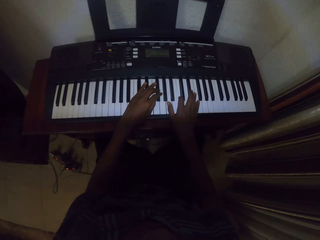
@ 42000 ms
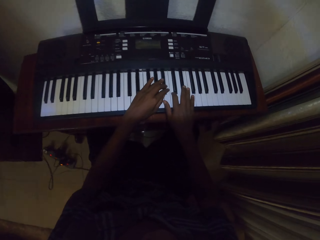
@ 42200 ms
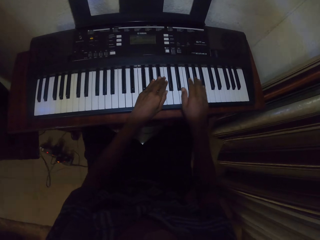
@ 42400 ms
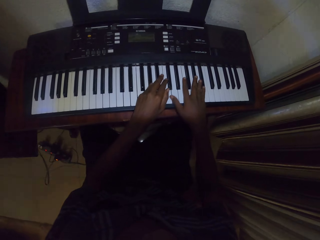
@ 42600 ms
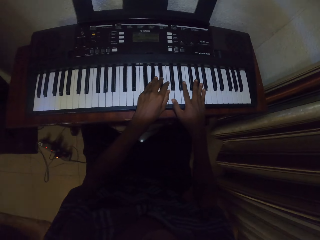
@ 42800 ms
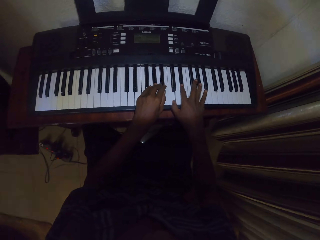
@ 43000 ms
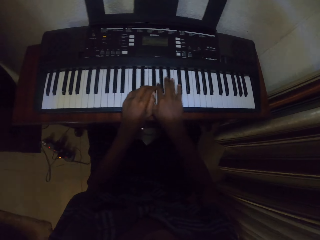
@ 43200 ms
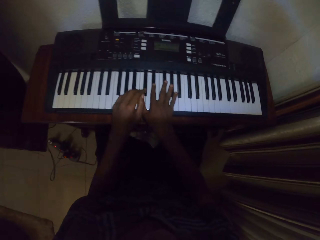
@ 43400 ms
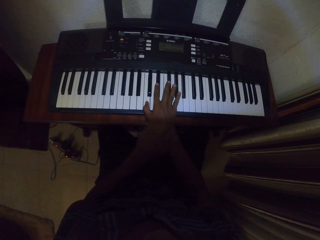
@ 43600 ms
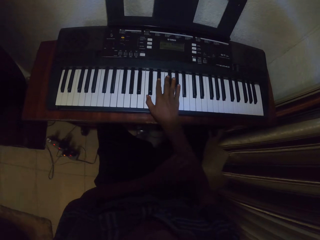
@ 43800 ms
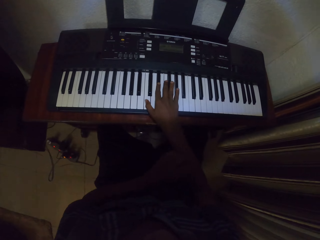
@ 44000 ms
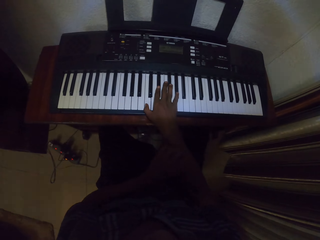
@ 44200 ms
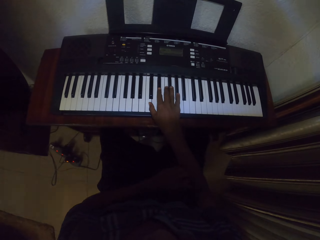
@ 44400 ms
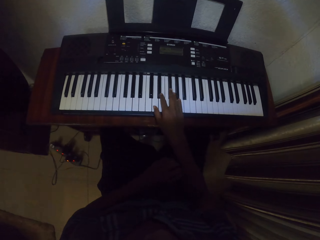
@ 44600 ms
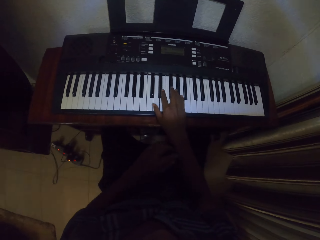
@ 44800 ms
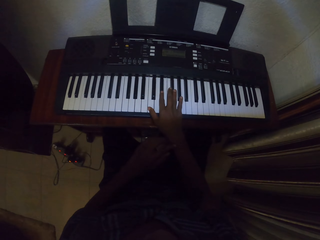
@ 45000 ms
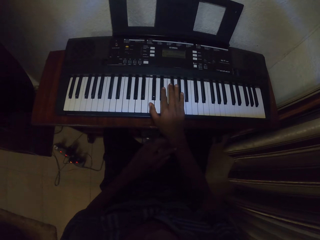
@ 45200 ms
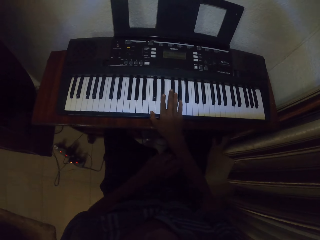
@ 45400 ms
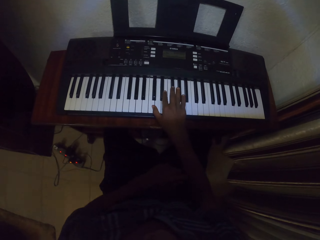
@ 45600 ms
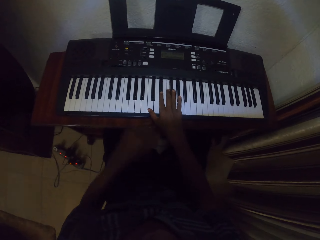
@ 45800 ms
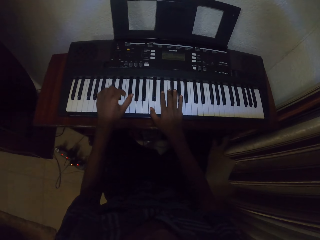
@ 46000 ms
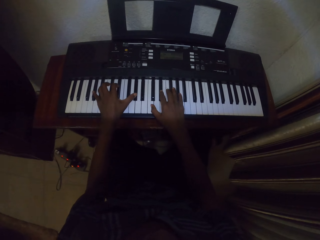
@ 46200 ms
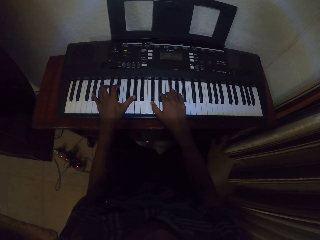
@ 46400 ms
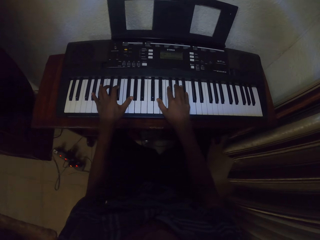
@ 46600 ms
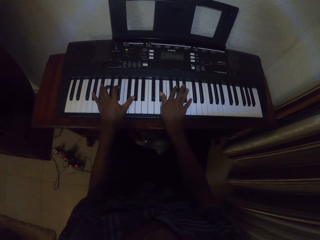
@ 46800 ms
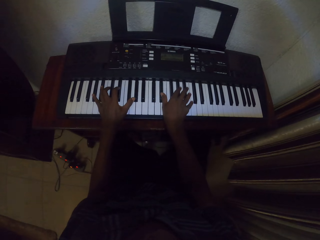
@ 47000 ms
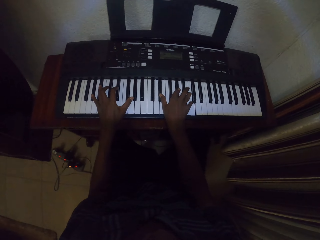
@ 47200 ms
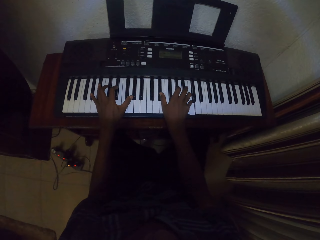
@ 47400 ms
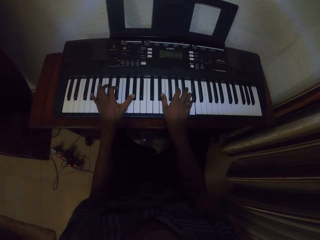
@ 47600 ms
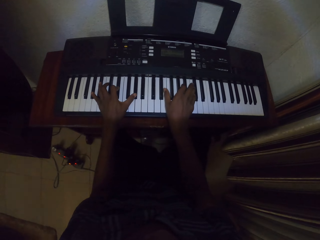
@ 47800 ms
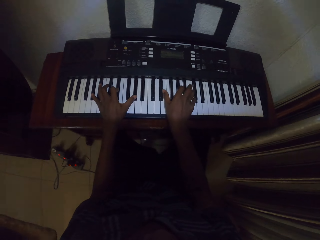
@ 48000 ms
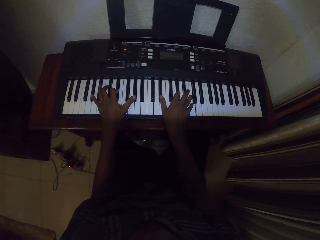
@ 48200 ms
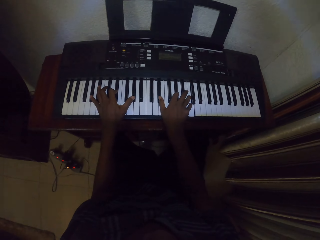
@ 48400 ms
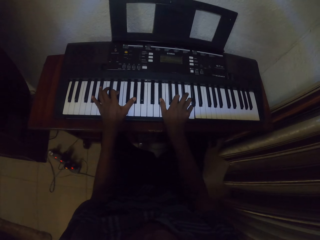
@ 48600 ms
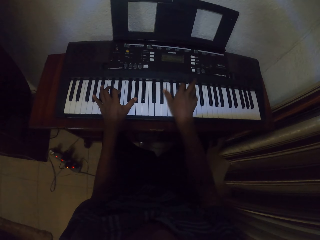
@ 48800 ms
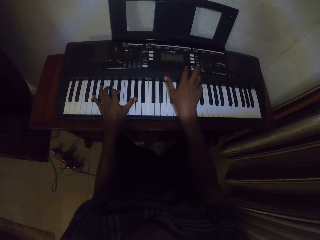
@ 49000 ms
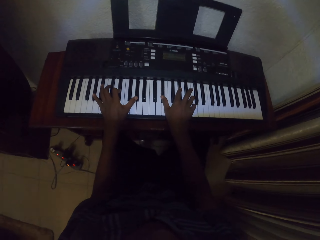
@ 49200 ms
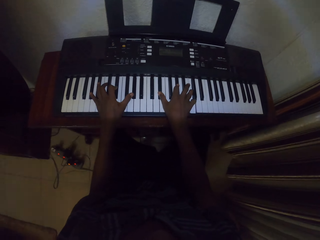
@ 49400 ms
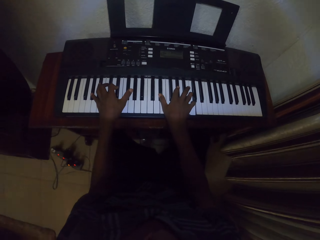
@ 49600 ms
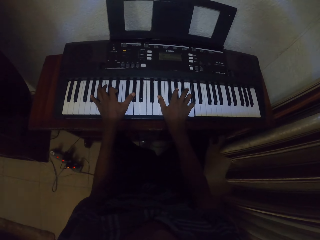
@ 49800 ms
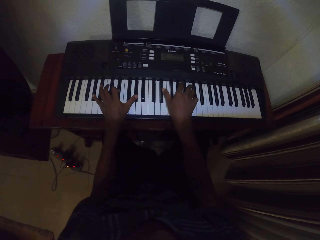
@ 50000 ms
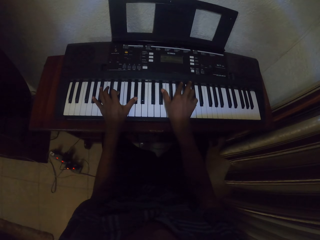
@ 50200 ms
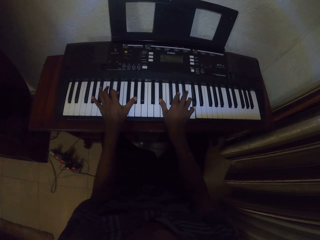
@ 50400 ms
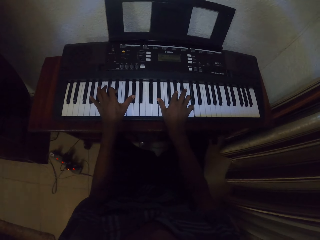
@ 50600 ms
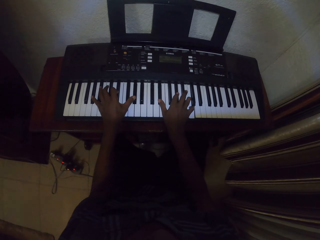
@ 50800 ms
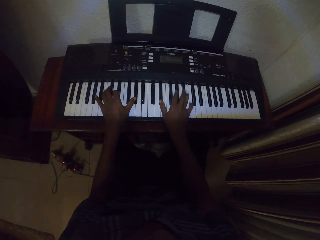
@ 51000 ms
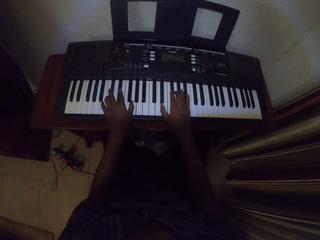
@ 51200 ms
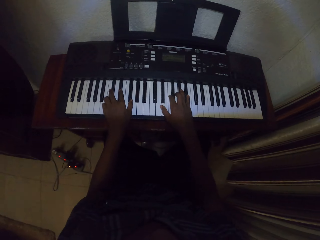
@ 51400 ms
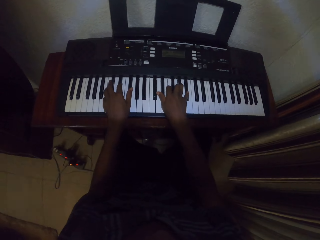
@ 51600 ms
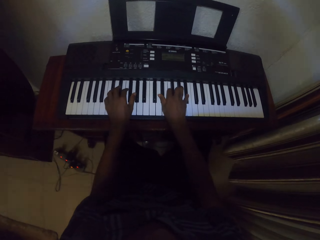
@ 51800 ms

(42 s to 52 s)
The camera wearer holds his nose. He plays a piano inside the house.

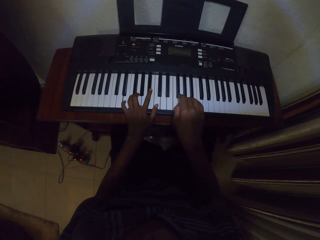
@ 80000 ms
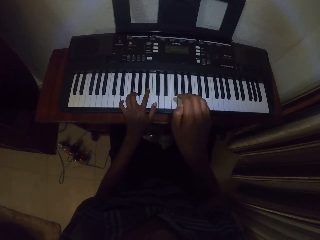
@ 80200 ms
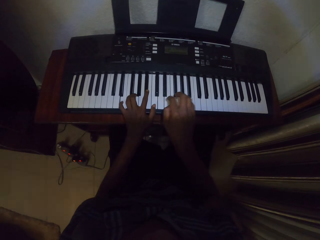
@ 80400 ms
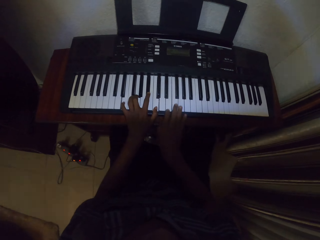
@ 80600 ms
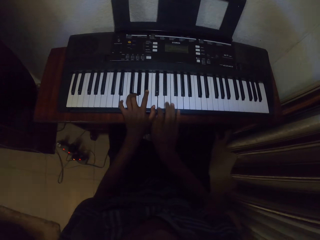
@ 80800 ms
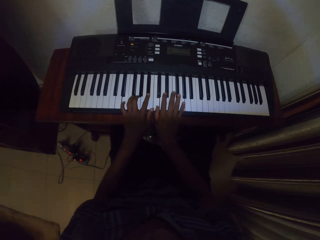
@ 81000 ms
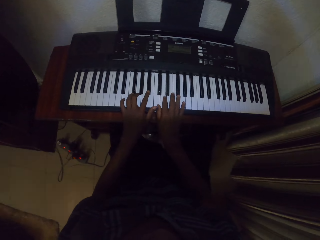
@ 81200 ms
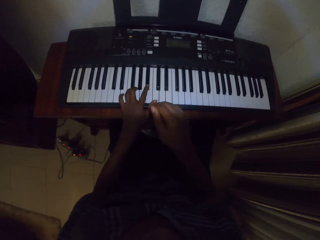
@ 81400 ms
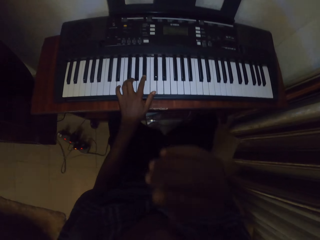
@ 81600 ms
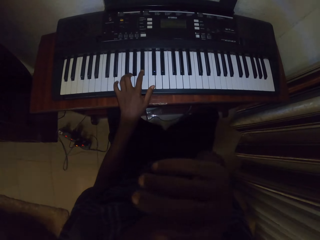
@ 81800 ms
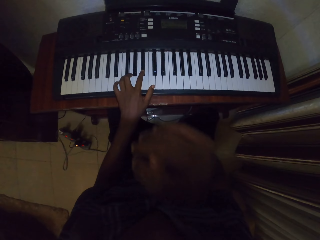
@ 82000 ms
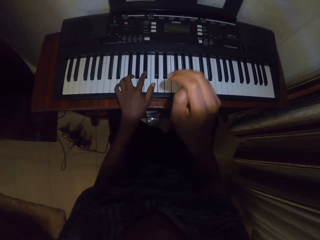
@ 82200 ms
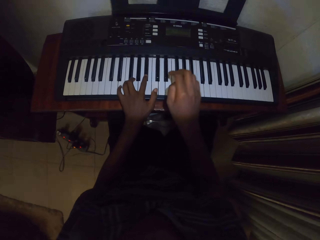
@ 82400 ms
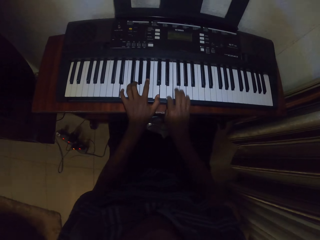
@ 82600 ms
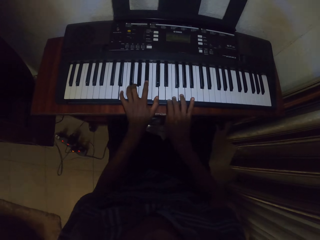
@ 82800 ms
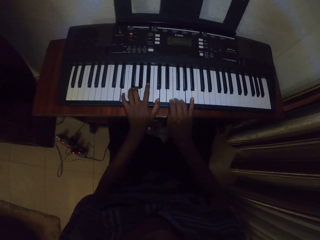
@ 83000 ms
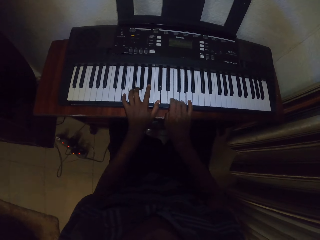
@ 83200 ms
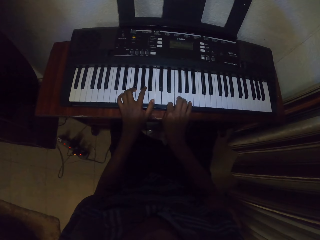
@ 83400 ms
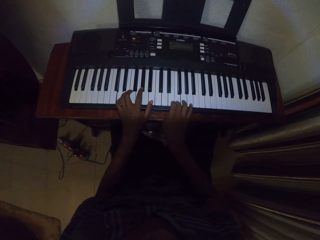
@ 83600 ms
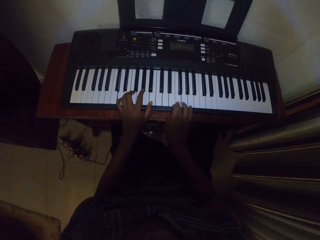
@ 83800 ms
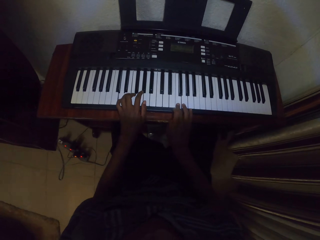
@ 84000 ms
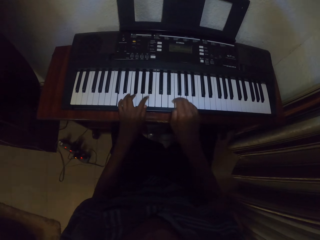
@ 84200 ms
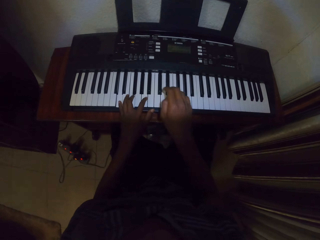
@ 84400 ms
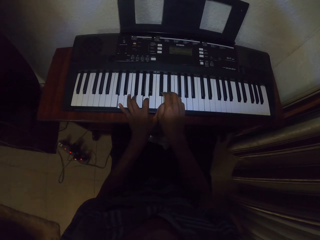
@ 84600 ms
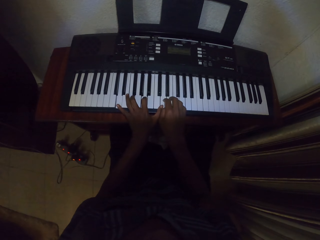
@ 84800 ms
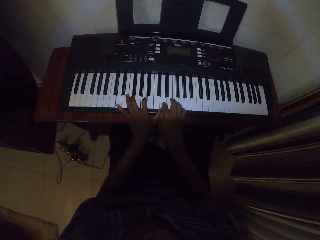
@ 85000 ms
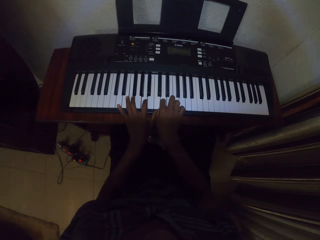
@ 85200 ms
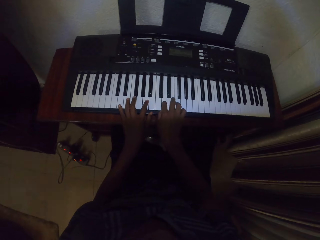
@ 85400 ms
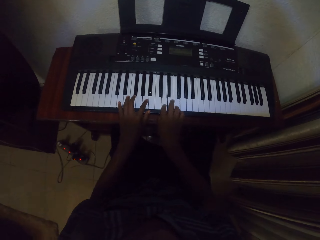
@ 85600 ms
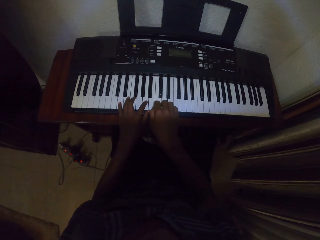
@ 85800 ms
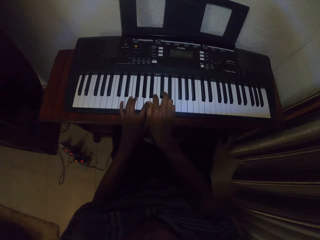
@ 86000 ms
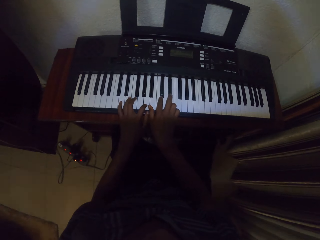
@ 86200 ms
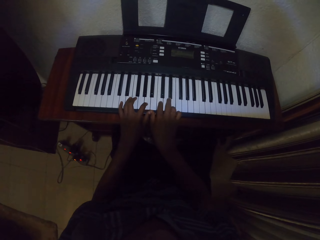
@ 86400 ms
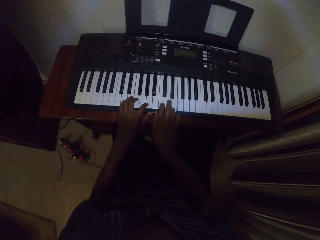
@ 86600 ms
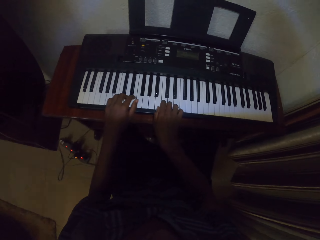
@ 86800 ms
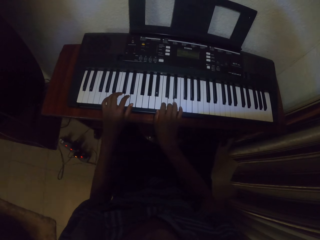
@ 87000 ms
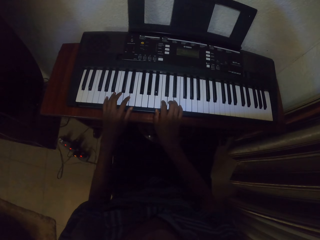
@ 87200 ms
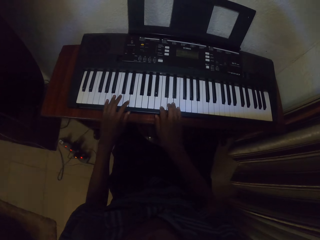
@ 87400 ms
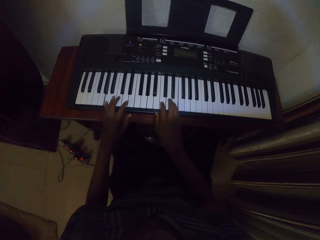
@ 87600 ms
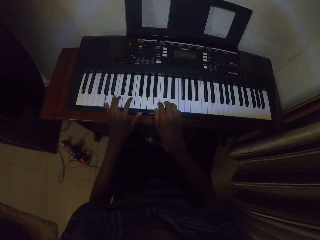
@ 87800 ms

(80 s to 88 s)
The camera wearer raises the right hand. He touches his nose. He plays a piano inside the house with both hands.
